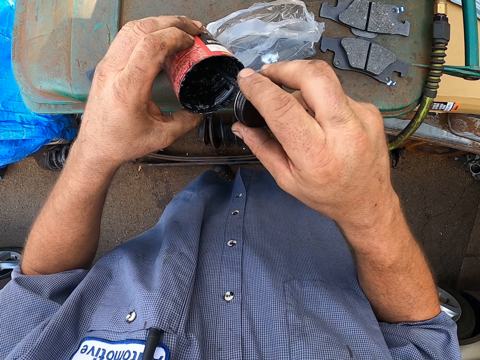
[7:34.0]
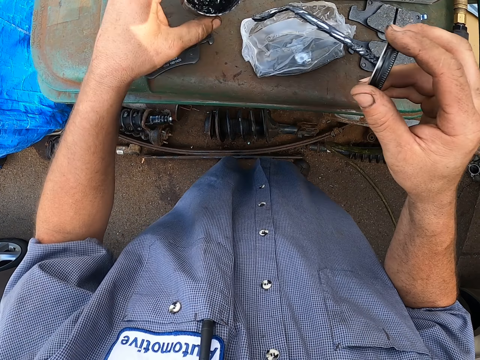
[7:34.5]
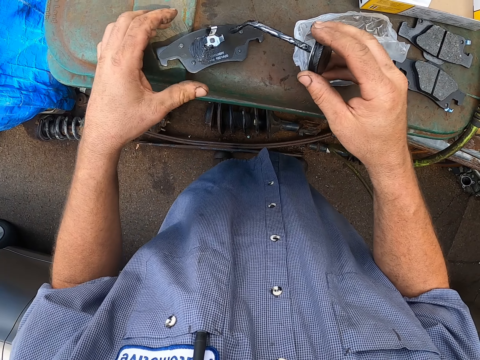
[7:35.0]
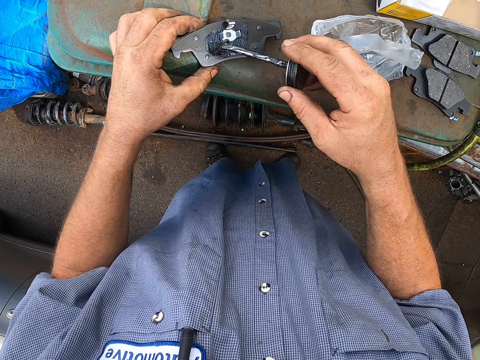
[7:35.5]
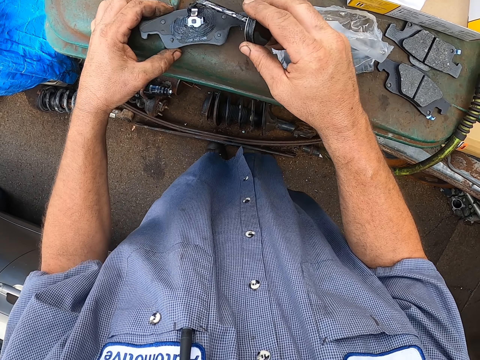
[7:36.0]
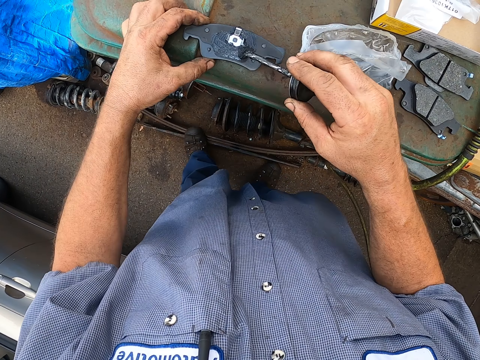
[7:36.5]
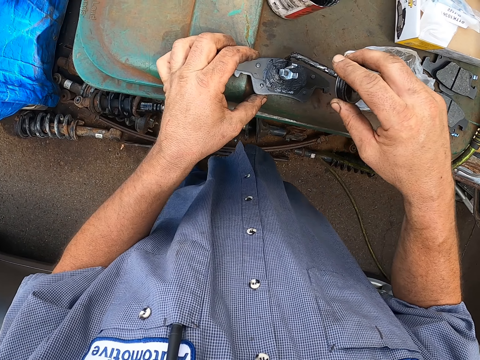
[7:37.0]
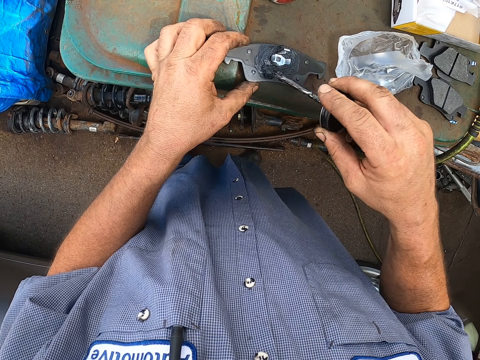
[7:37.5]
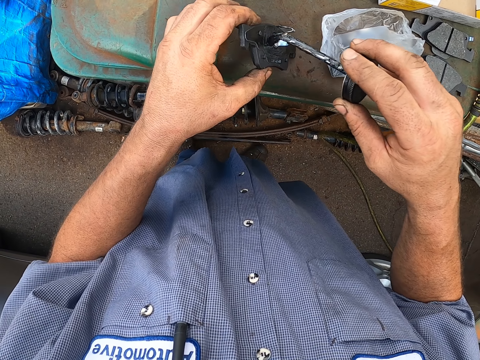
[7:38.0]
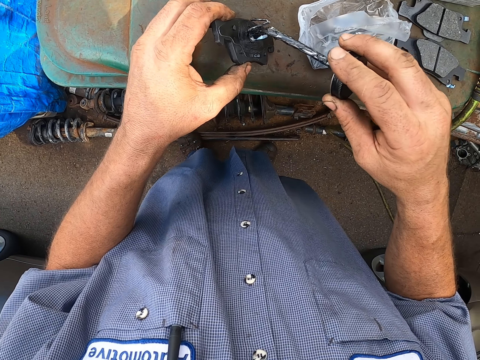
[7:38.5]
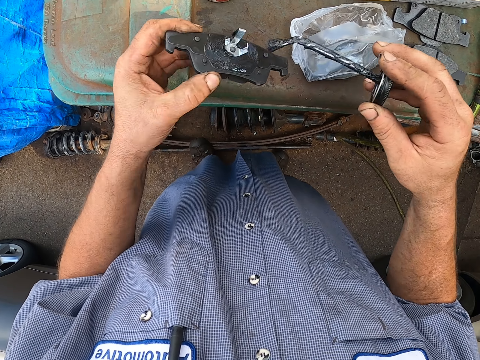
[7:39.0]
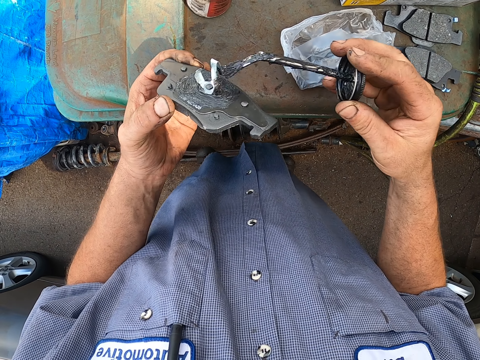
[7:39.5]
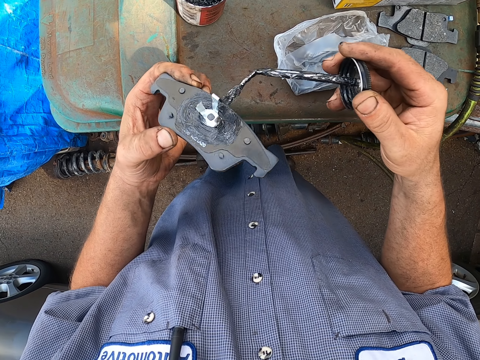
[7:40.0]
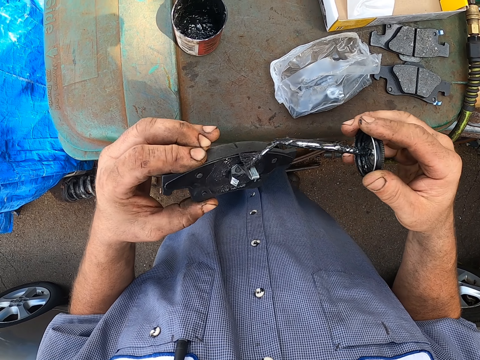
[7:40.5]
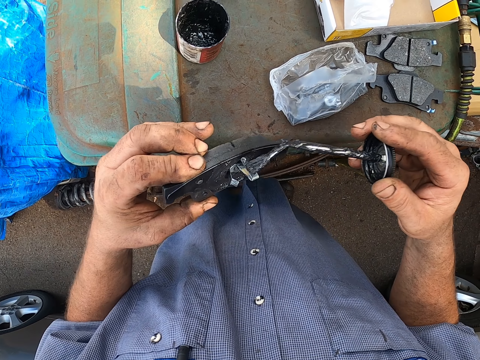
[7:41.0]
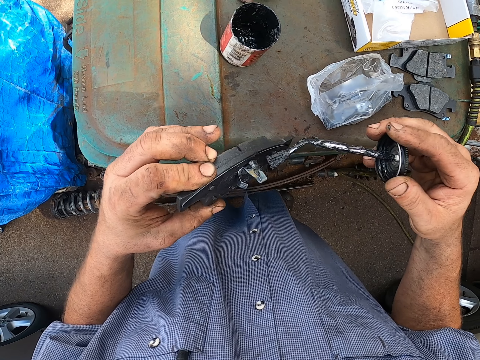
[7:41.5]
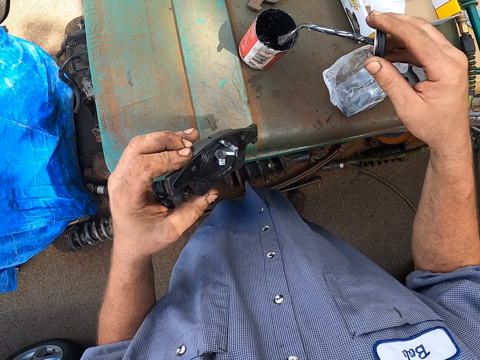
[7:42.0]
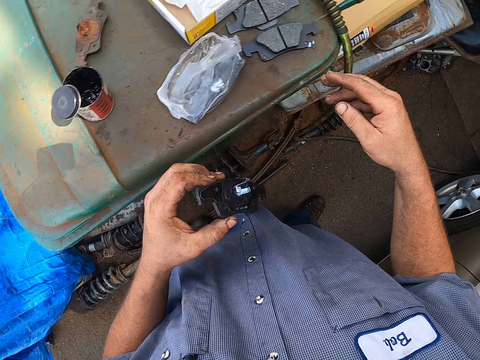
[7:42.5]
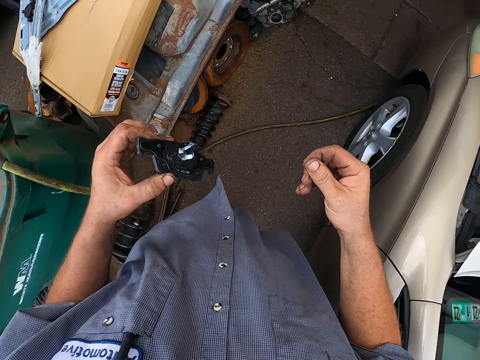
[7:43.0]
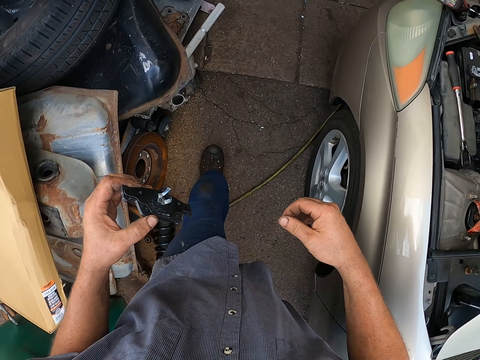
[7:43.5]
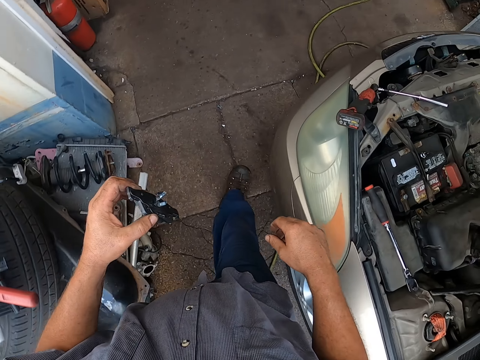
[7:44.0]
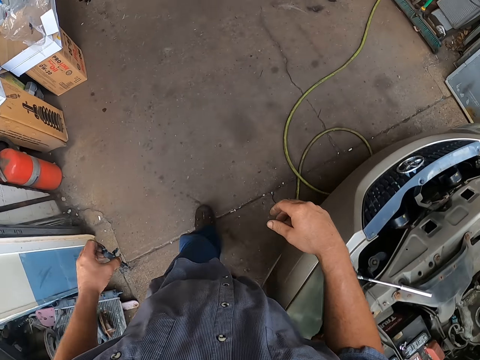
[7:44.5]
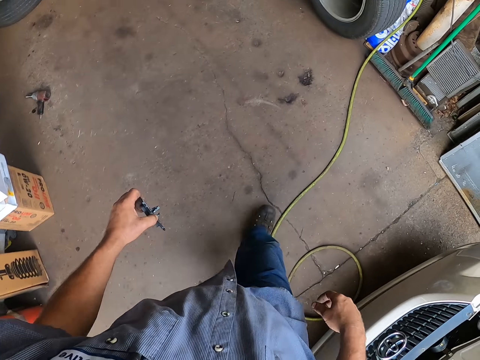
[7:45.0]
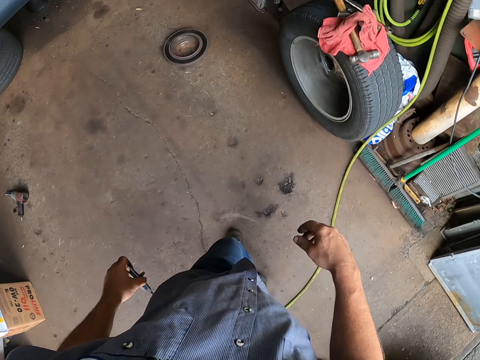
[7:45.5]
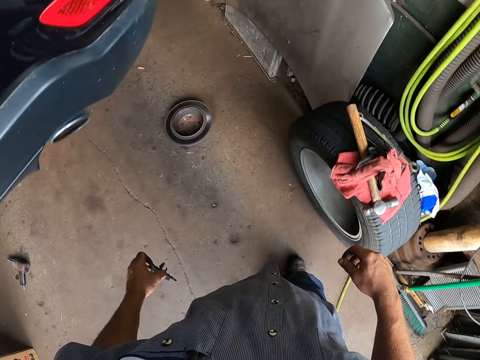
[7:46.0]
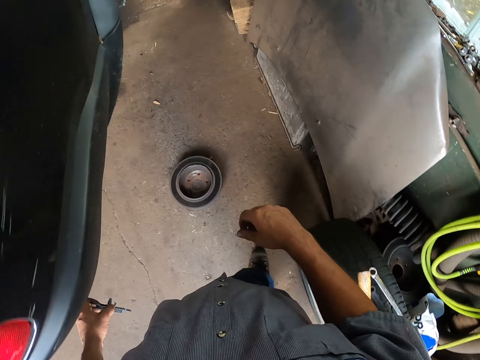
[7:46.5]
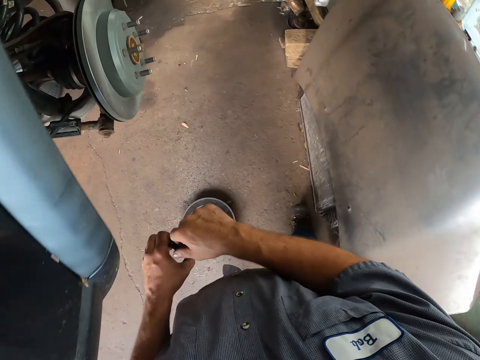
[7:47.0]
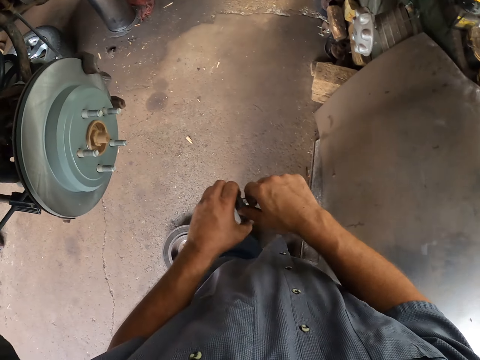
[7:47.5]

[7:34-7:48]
The camera wearer takes the grease oil. They dip the brush in the paint. They apply the oil on the brake pads. They put the brush in the paint. They walk around.

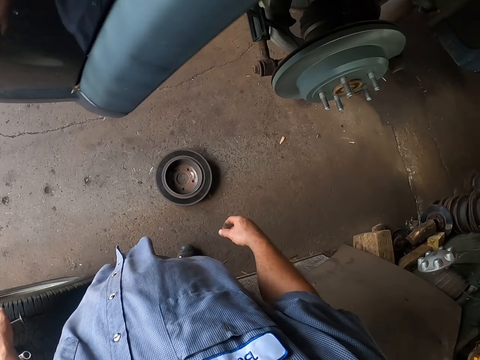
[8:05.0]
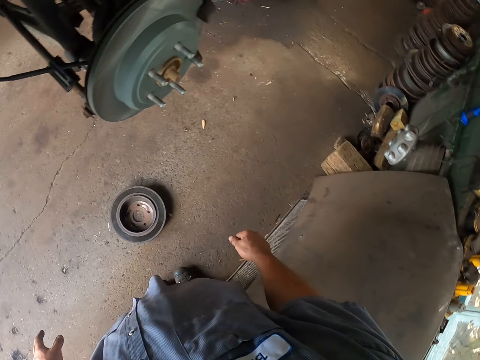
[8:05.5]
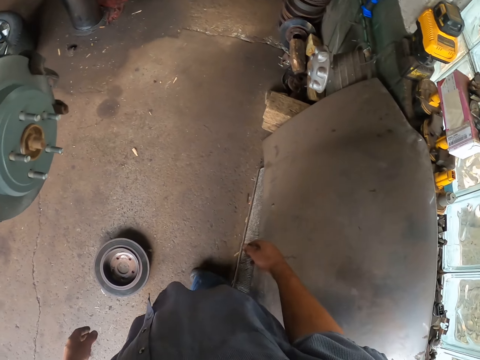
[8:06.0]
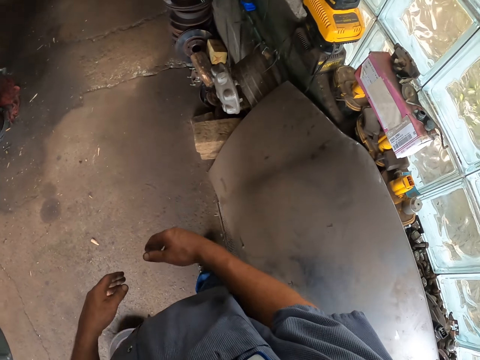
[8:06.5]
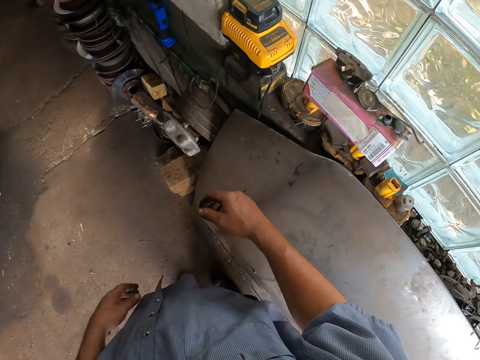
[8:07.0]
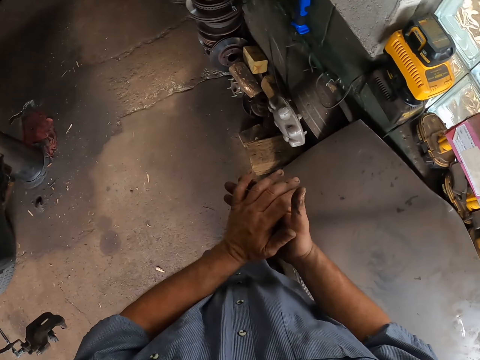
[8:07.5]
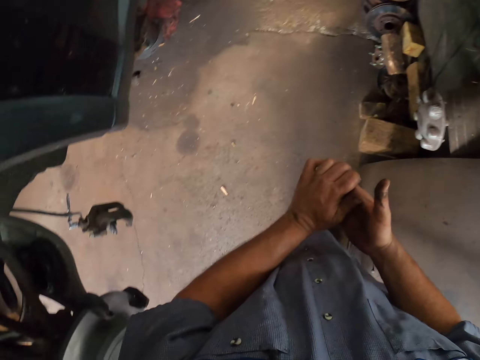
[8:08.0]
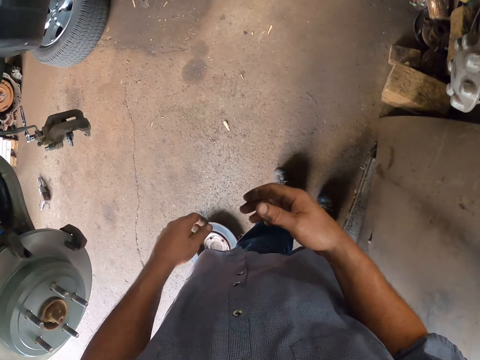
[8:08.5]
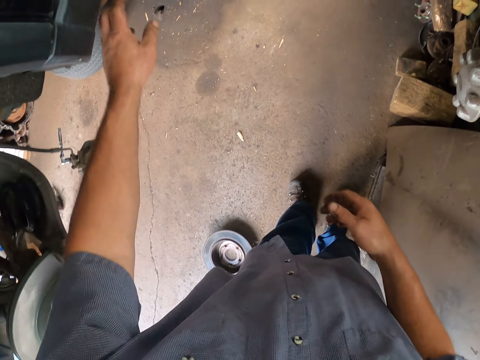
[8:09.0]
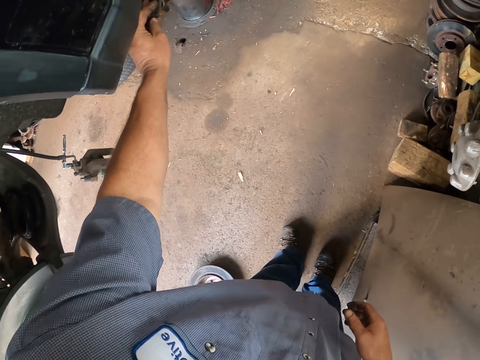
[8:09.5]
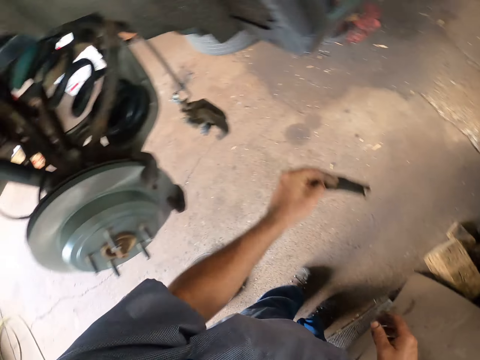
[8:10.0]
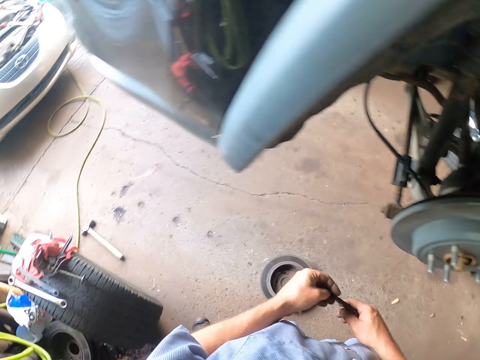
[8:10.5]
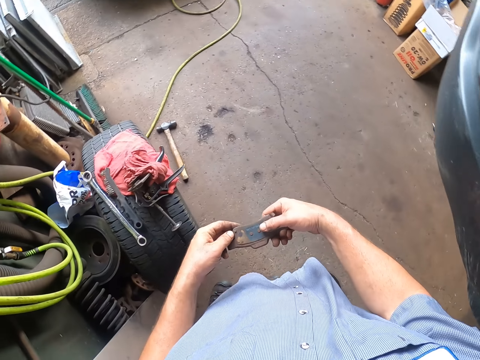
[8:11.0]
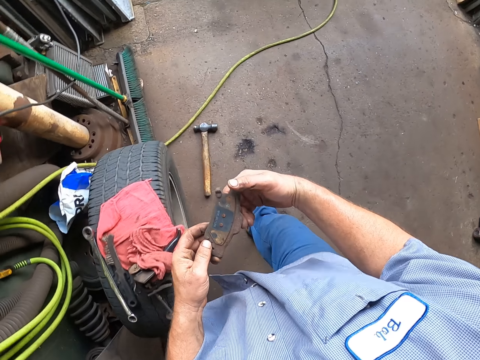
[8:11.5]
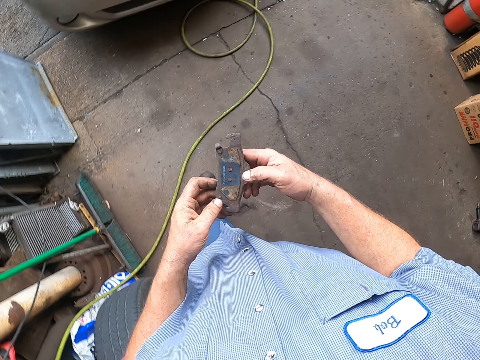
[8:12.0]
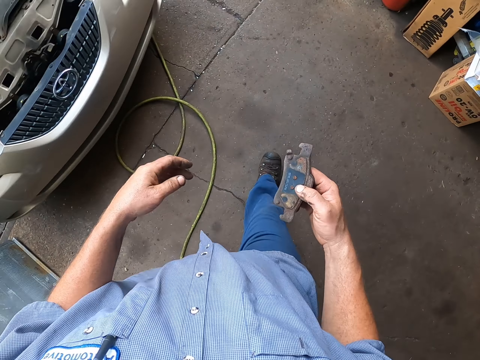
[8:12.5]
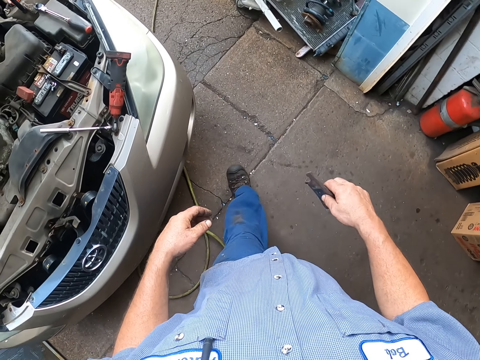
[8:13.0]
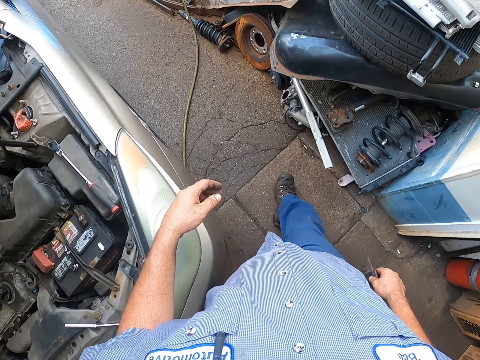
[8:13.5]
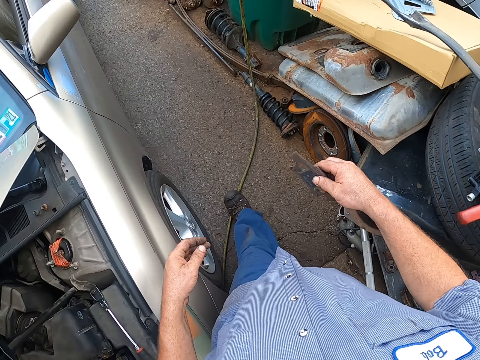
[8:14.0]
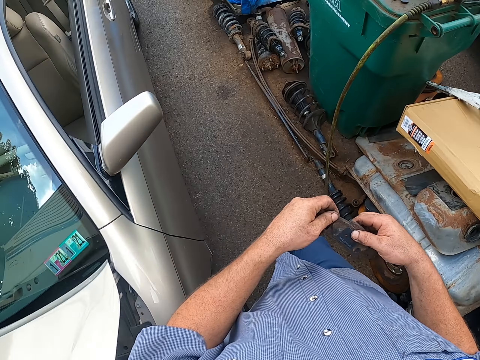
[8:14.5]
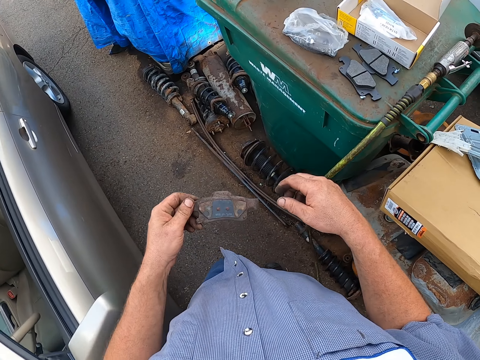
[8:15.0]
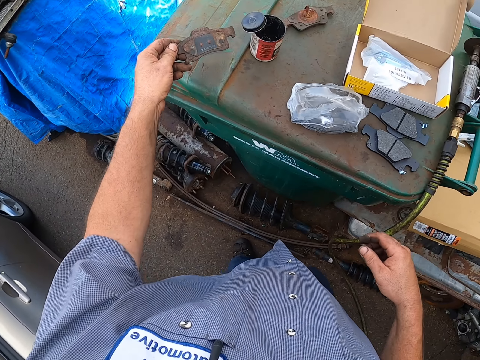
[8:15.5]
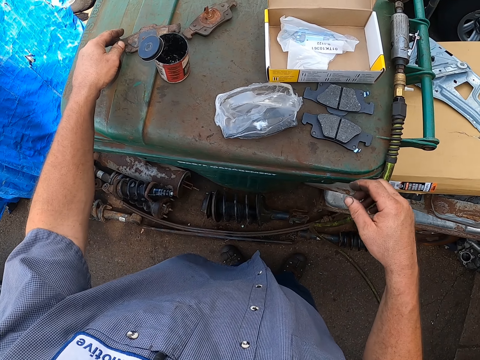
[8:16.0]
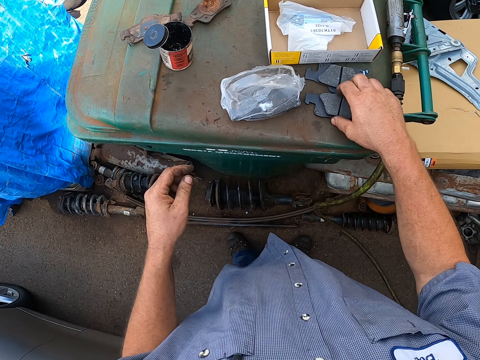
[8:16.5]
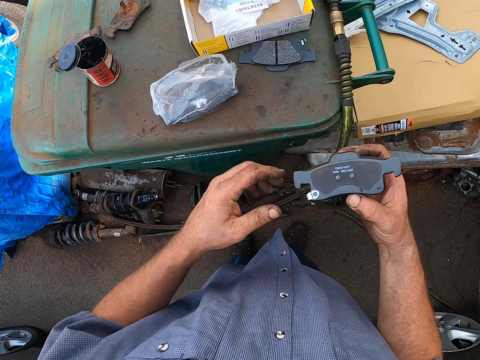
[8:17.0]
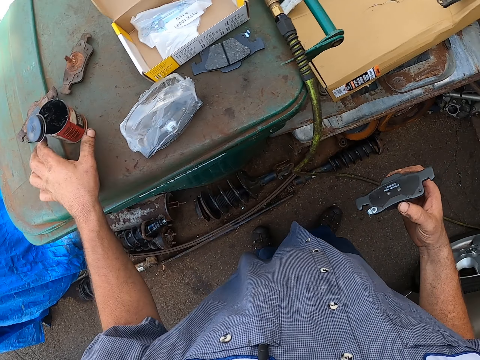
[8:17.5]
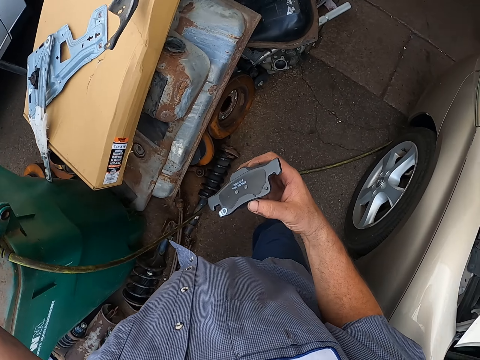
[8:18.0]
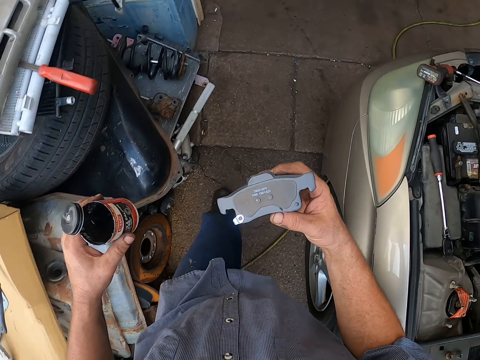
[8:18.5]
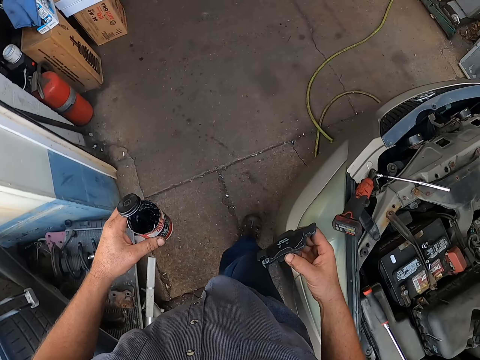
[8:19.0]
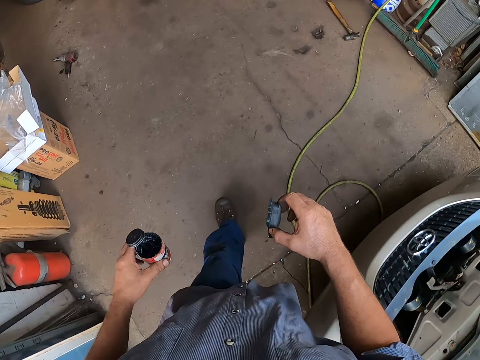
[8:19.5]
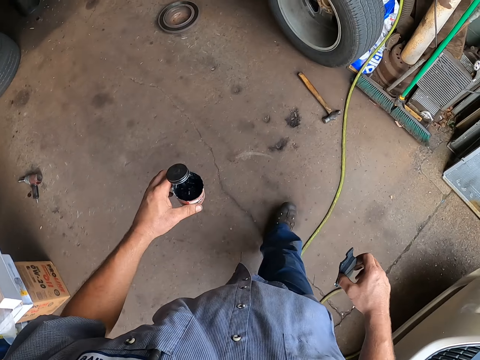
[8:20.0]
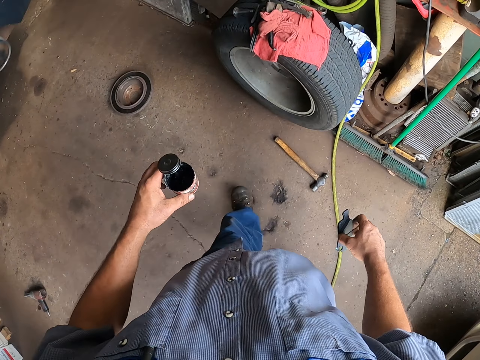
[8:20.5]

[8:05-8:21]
The camera wearer walks around. They look around. They take the brake pads. They walk around. They put the brake pad on the steel. They pick up a new brake pad. They walk around. They pick up the grease oil.
